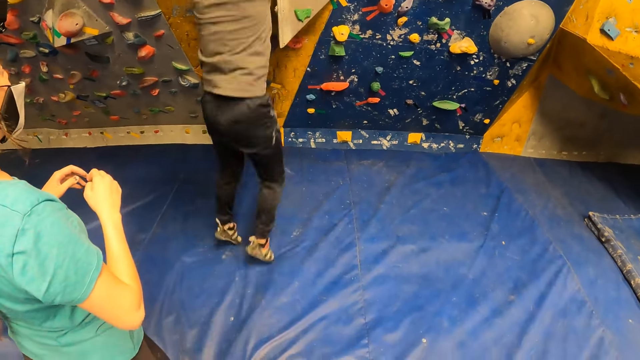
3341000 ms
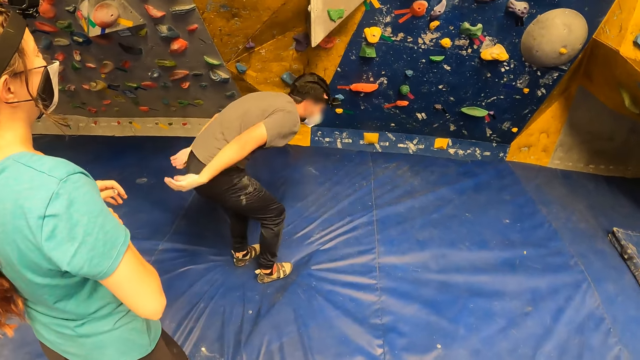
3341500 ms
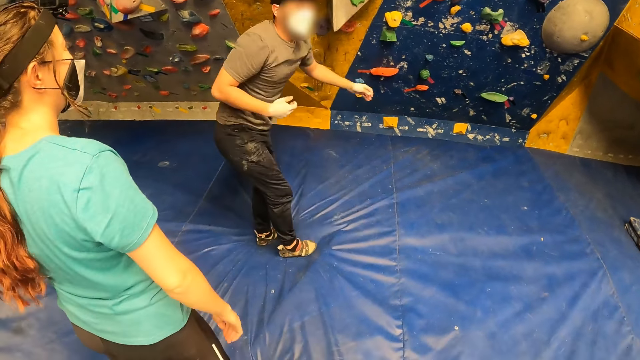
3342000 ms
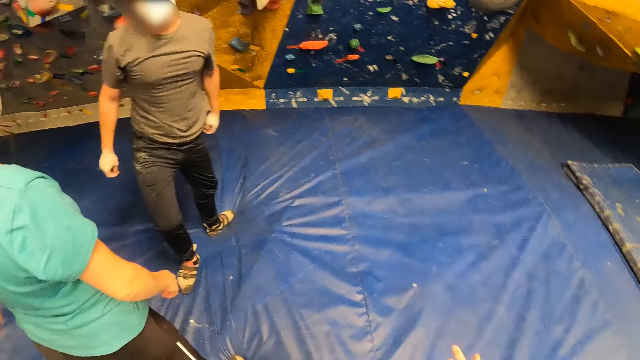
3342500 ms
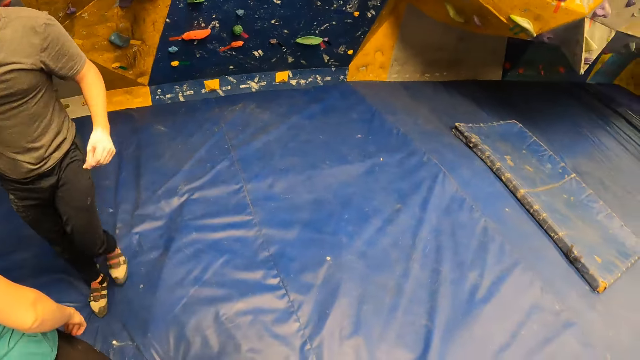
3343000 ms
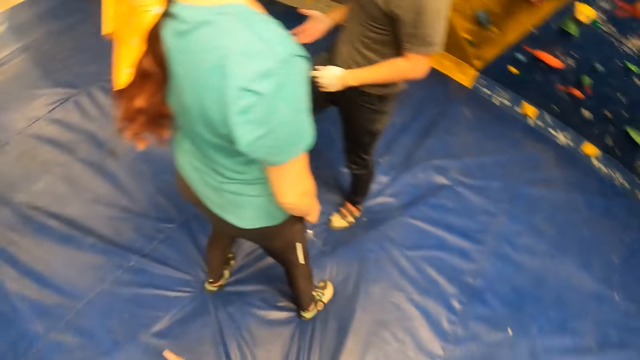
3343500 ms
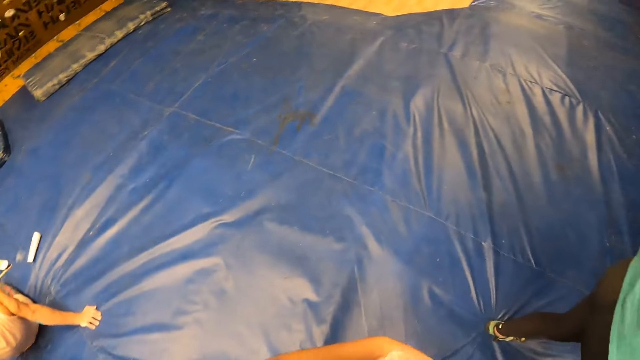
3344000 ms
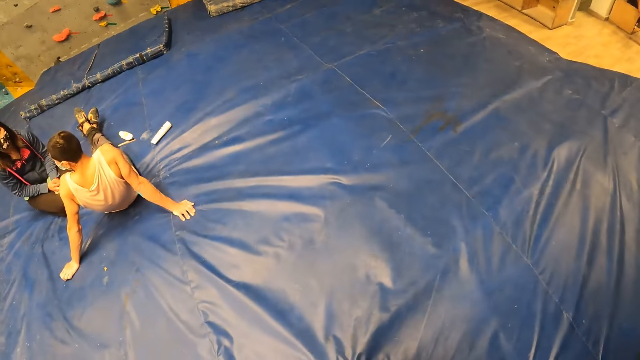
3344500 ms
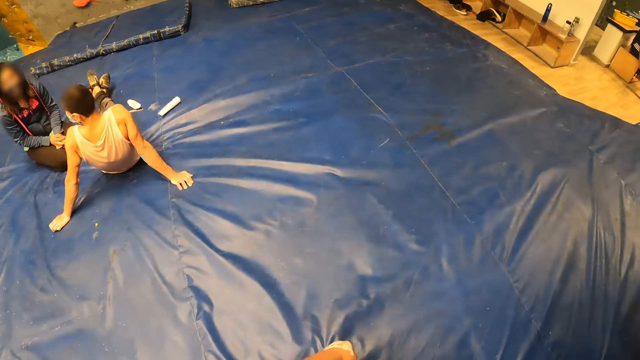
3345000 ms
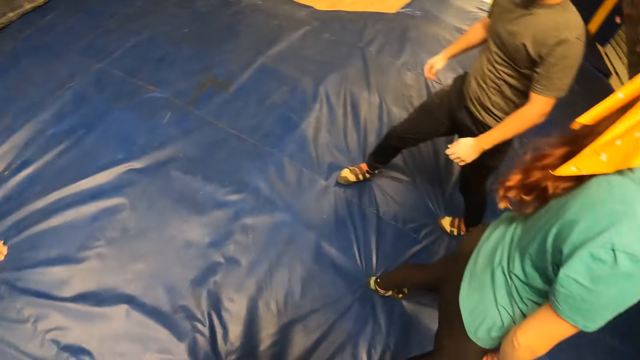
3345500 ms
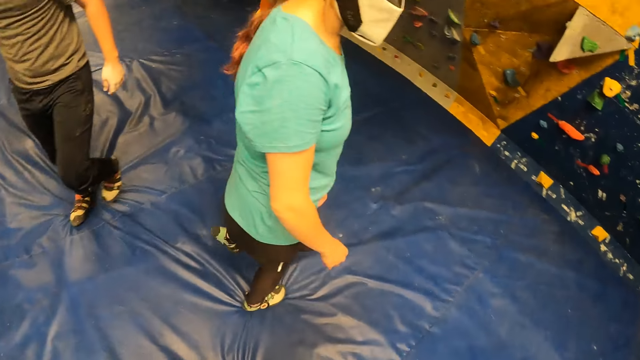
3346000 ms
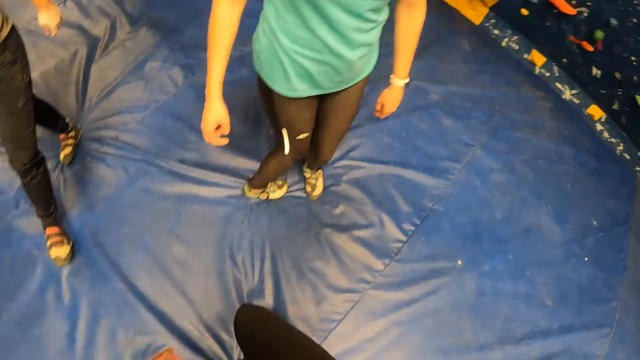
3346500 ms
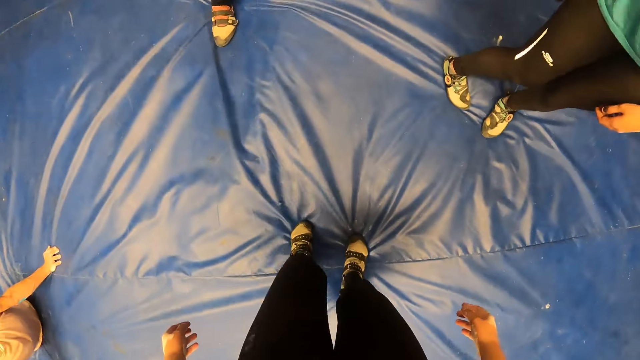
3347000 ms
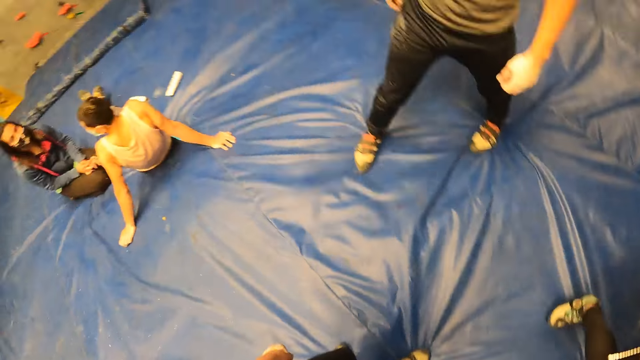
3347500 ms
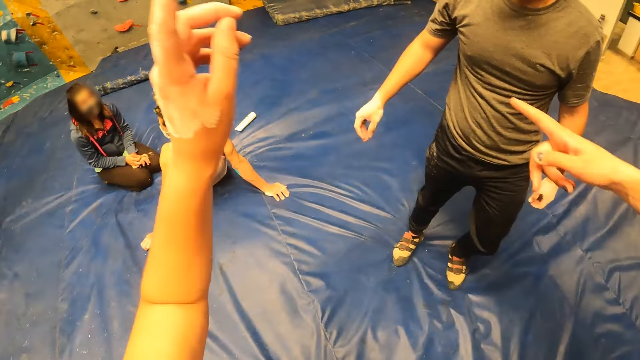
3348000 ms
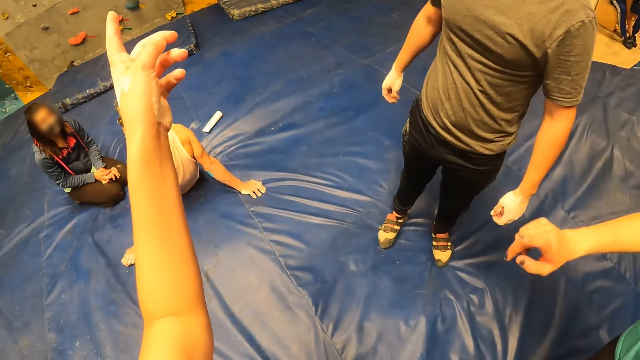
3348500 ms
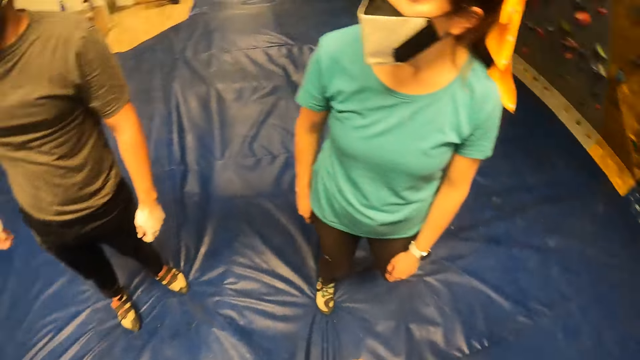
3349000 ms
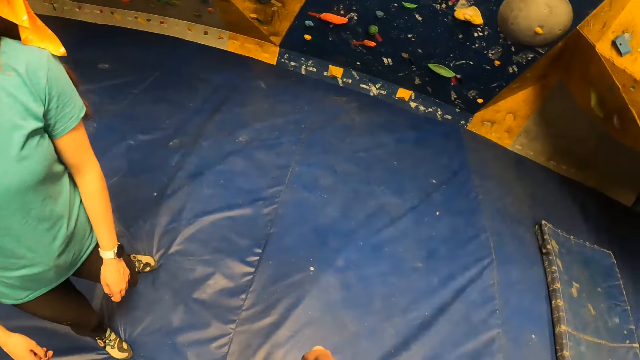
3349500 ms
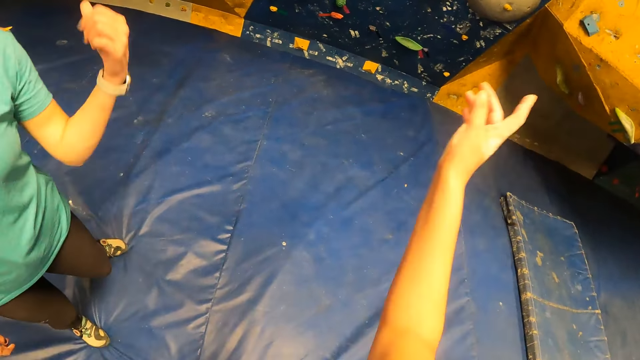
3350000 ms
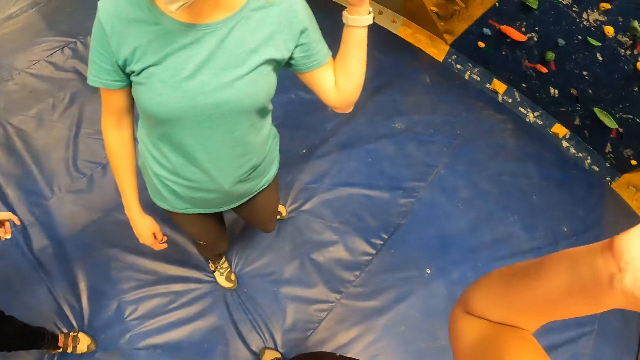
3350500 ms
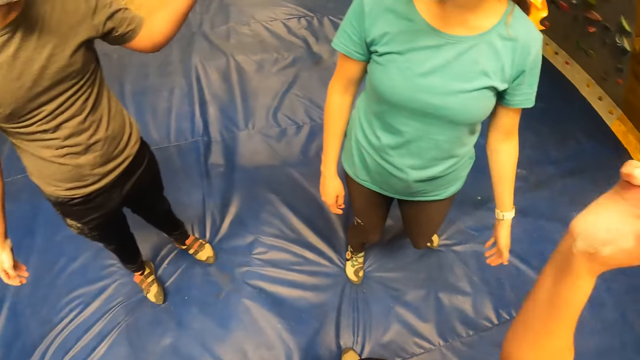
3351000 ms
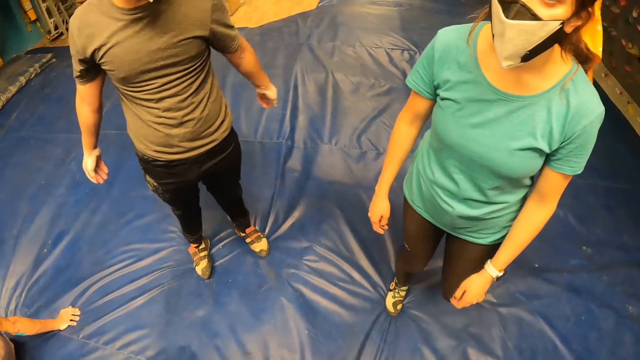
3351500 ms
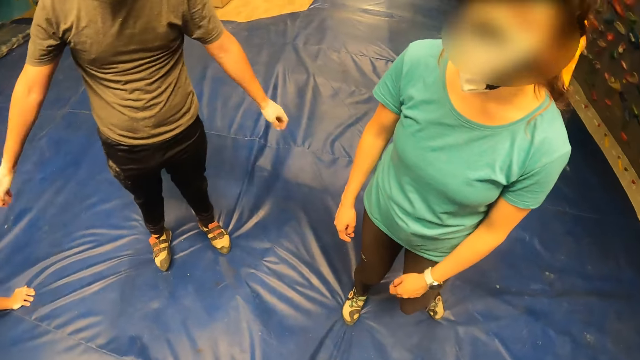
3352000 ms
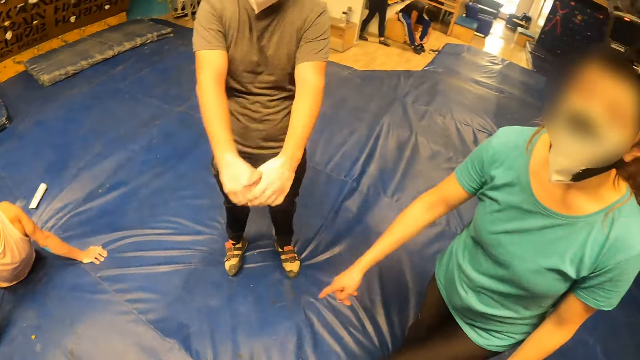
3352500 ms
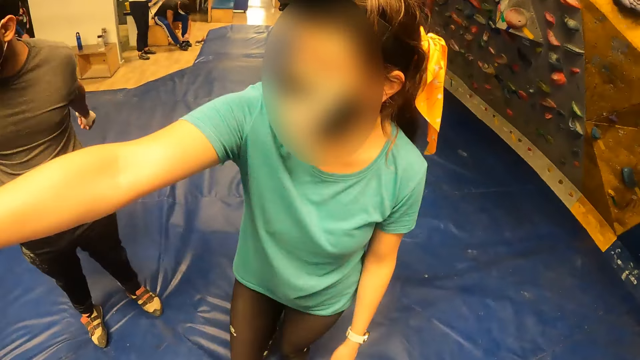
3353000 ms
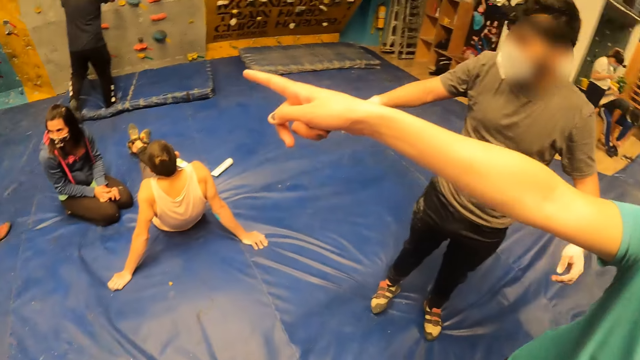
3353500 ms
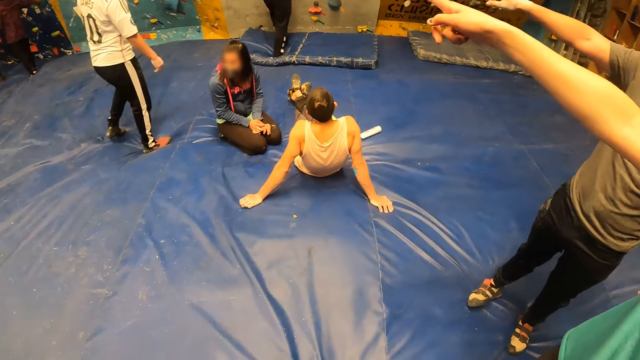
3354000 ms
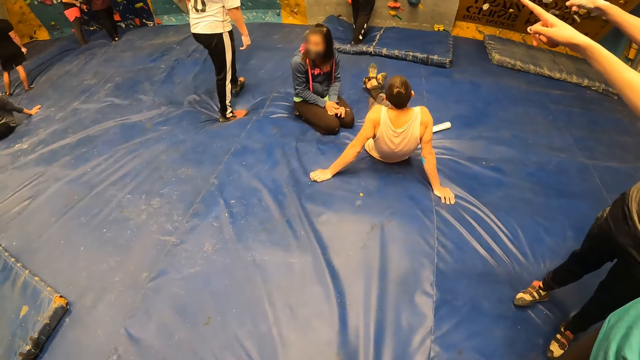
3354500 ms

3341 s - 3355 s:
The man jumps on the foam on the floor from the bouldering wall. The camera wearer points her left hand to the bouldering wall. The woman points her right hand to the bouldering wall. The camera wearer points her right hand to the bouldering wall. The woman gestures with her left hand. The man makes gestures with his hands. The man stretches his hands. The woman points her right hand to the bouldering wall. The man points his left hand to the bouldering wall.

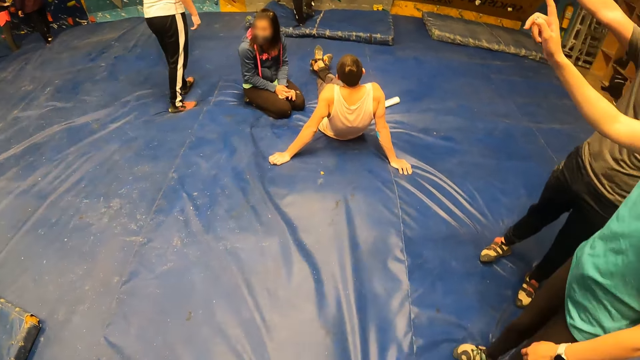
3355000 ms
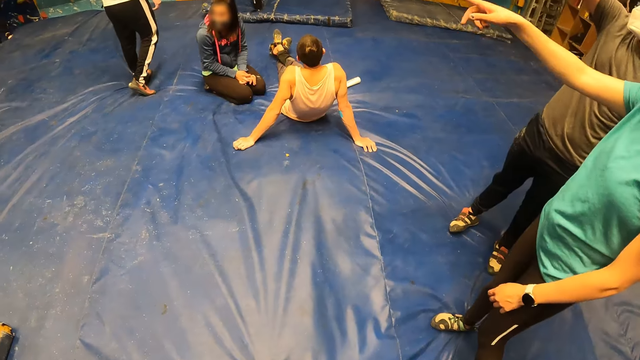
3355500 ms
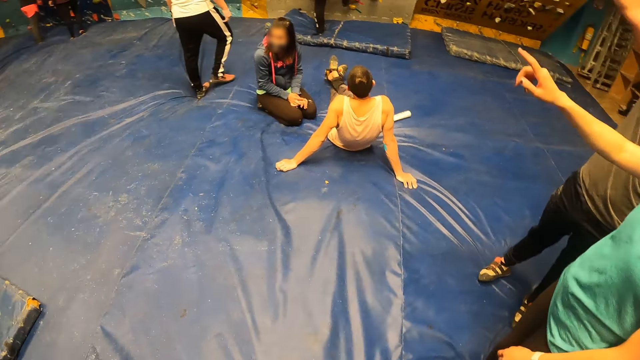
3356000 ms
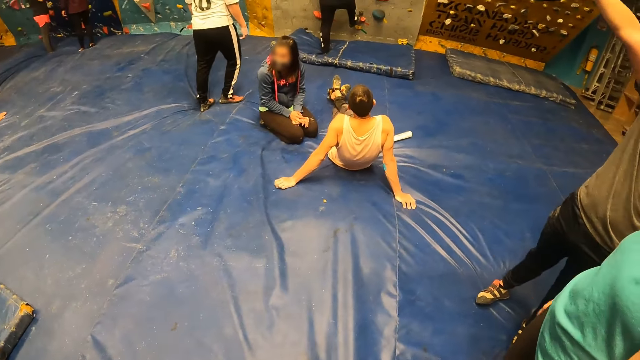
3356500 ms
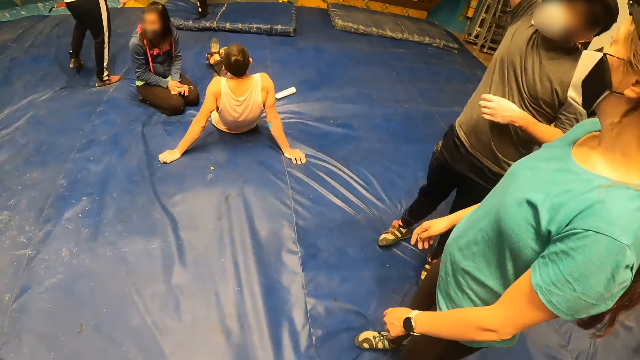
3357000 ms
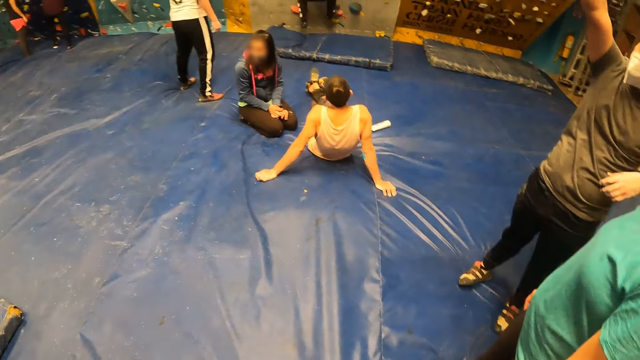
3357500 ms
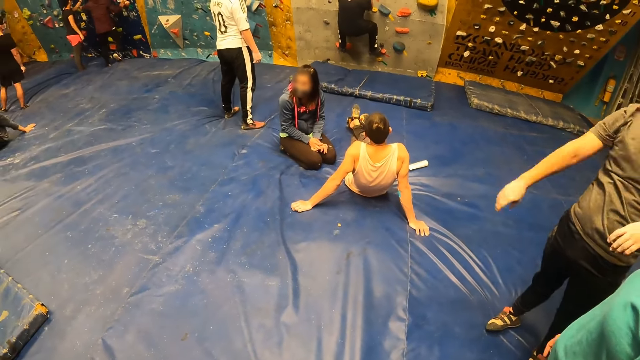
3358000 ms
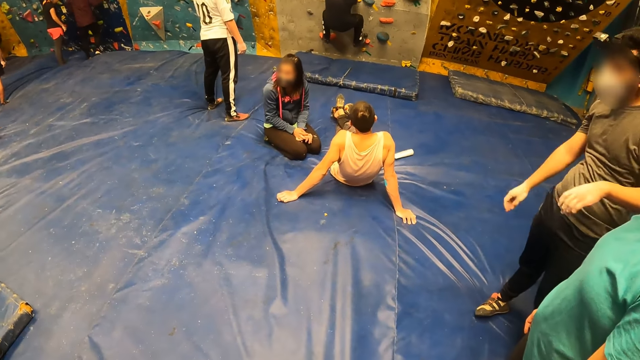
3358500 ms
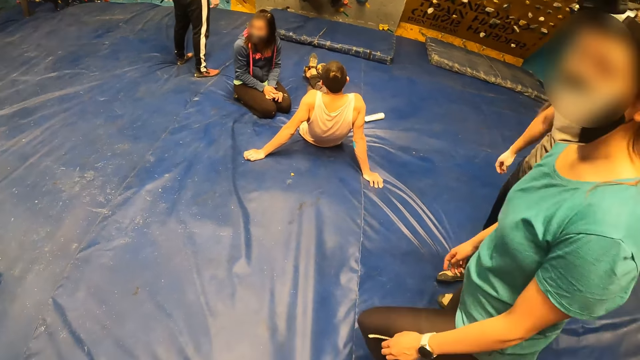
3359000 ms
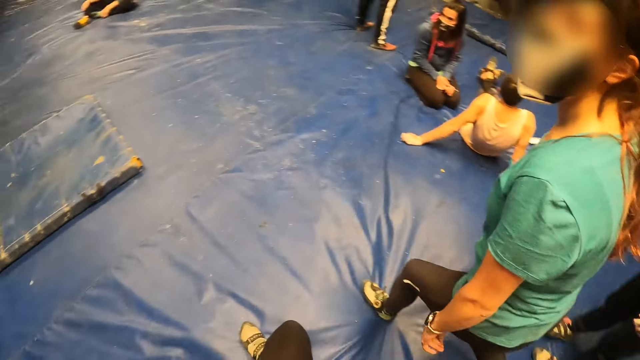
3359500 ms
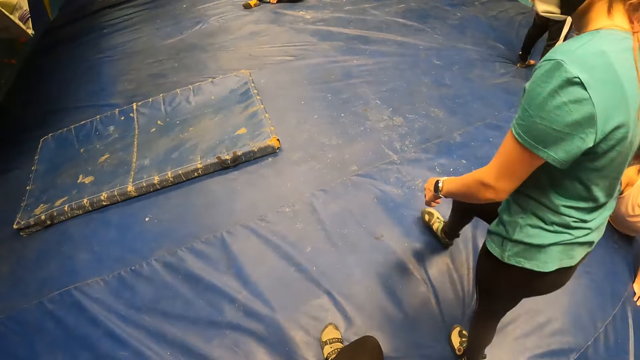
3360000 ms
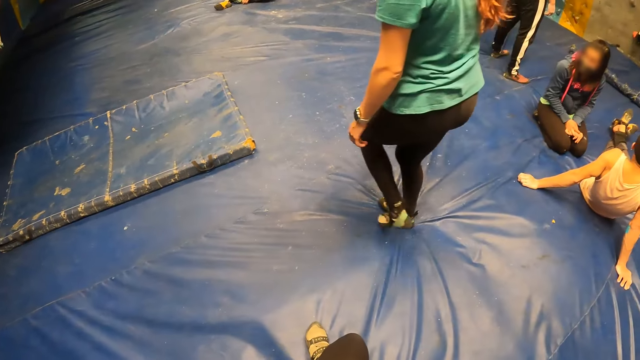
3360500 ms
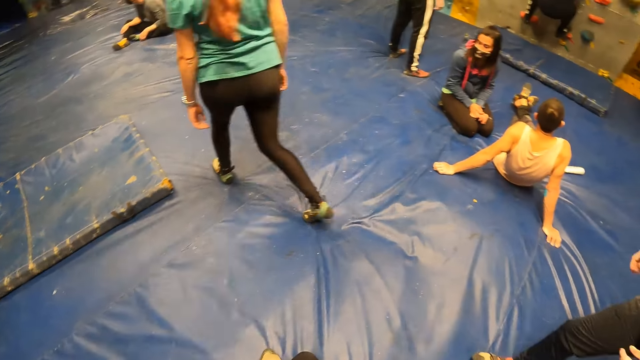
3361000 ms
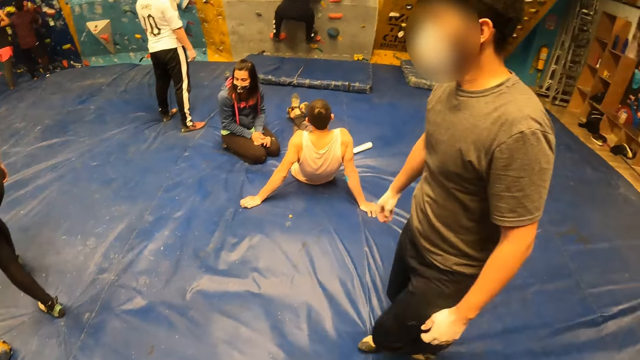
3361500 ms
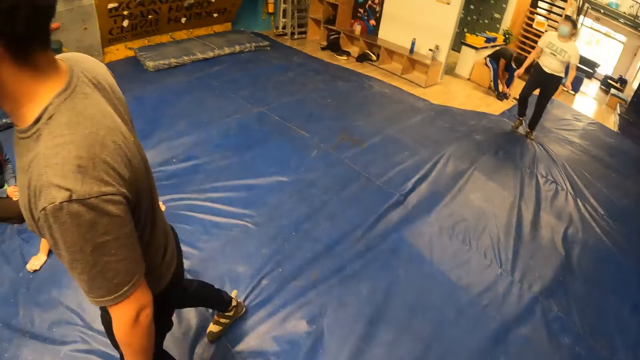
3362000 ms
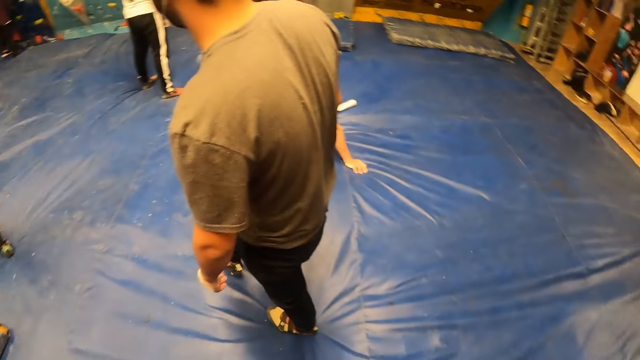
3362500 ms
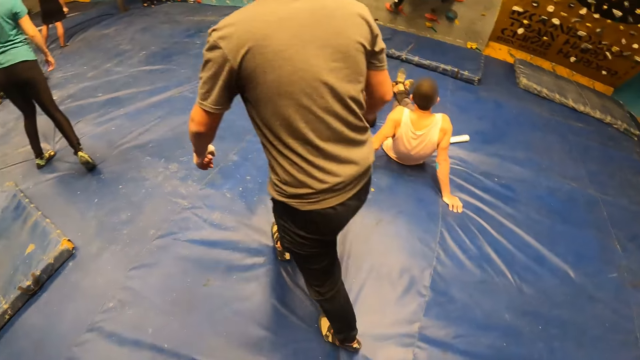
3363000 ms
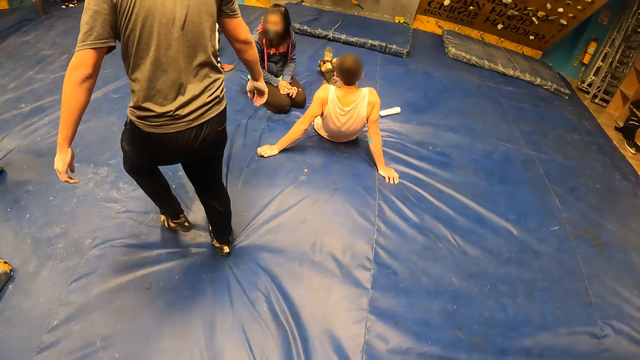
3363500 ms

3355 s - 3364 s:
The woman points around the hall and gestures with her right hand. The man points around the room. The woman walks round the bouldering room. The man walks round the bouldering room.
